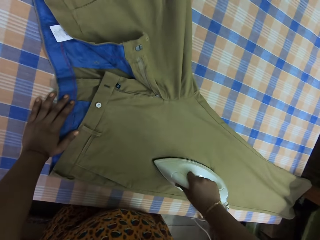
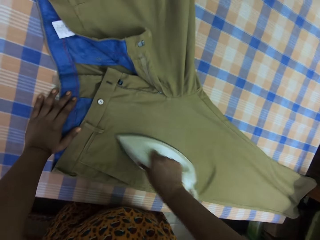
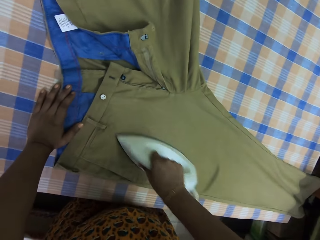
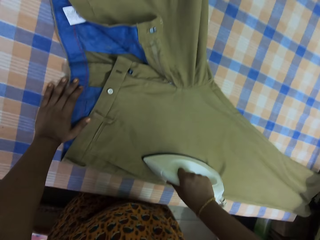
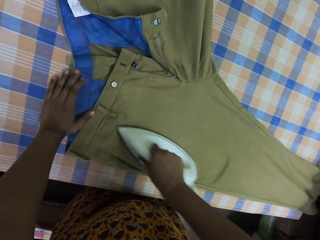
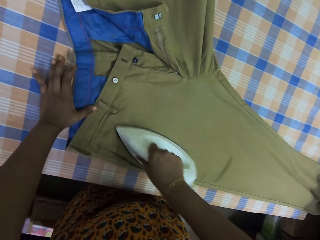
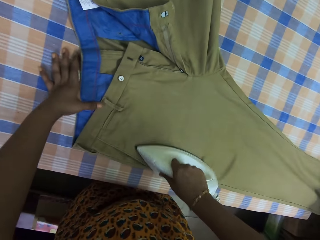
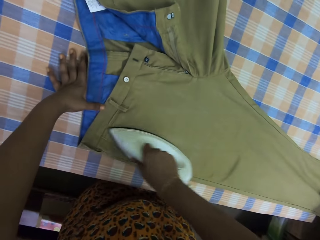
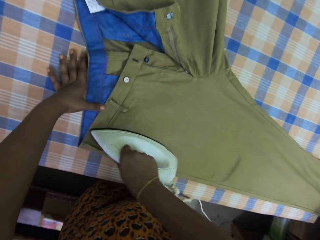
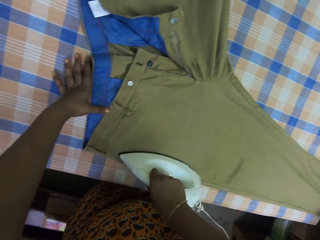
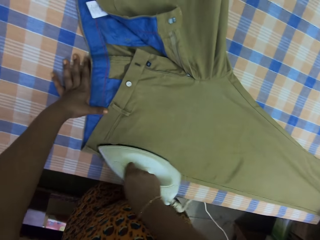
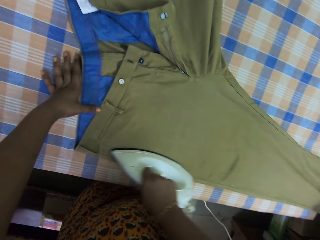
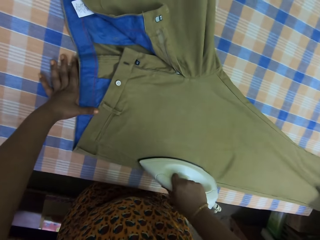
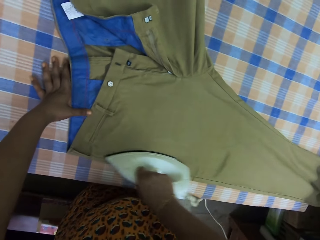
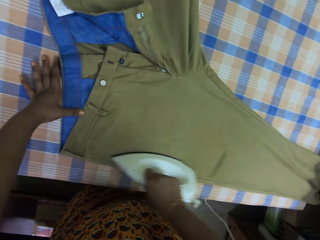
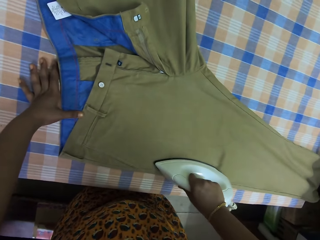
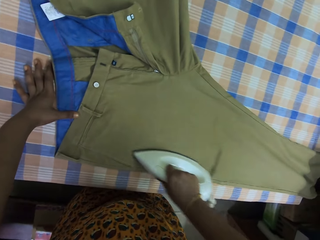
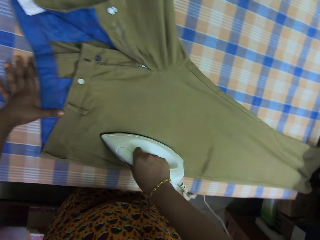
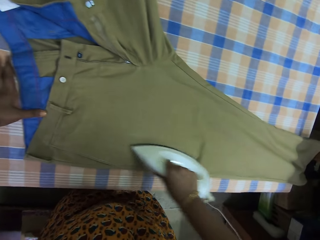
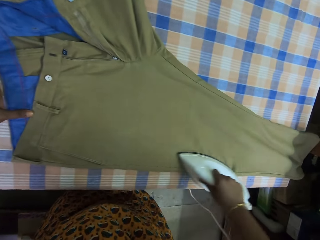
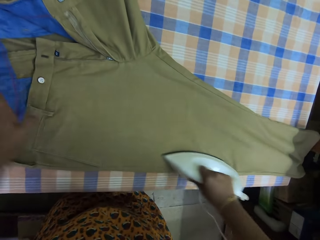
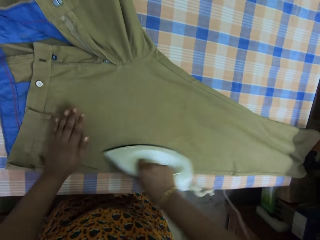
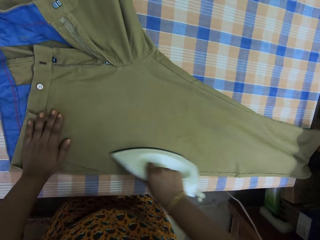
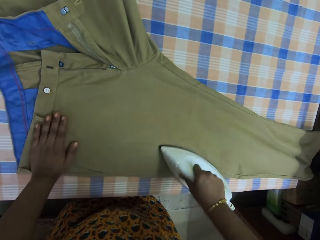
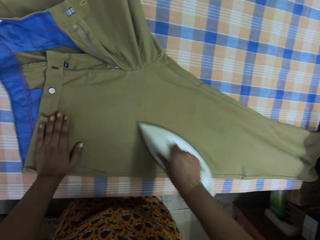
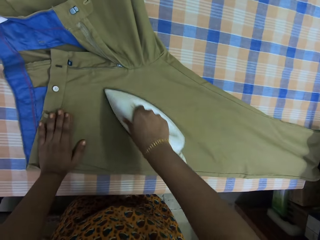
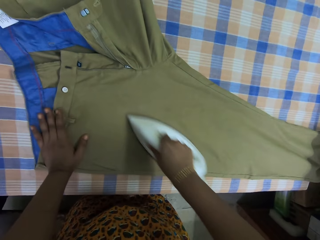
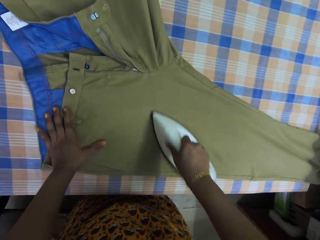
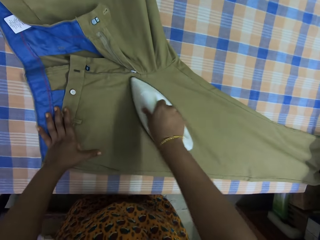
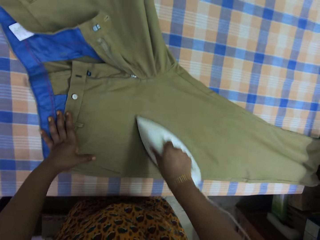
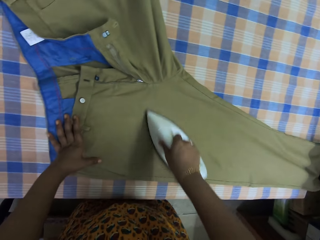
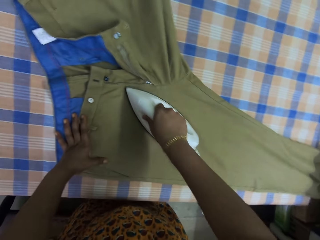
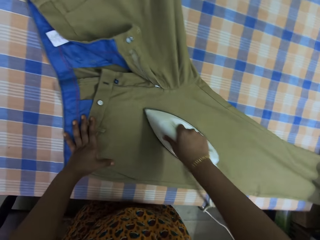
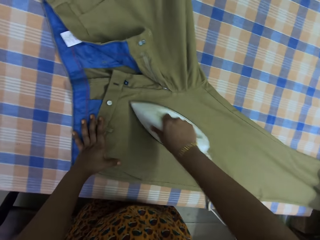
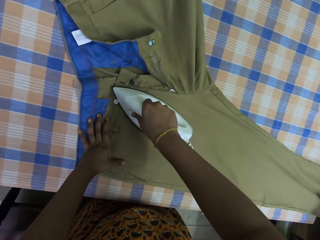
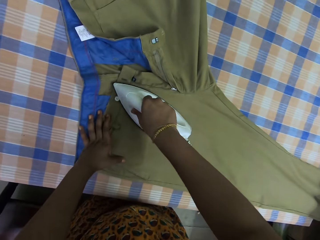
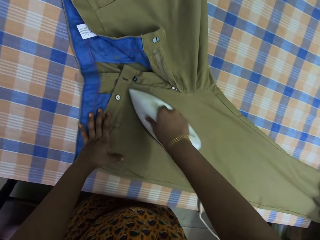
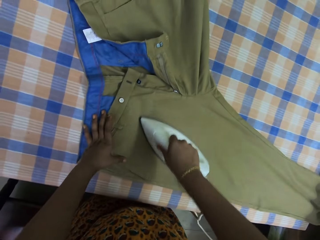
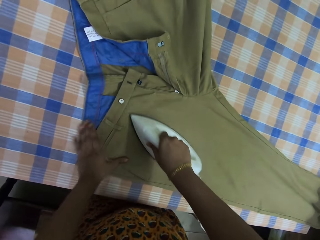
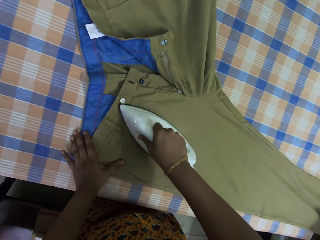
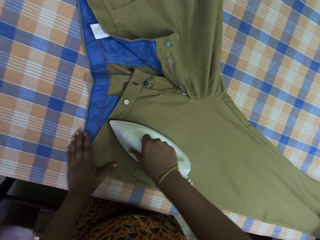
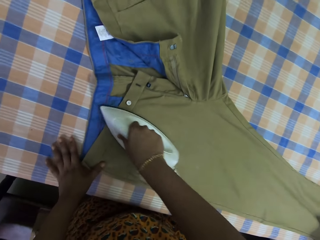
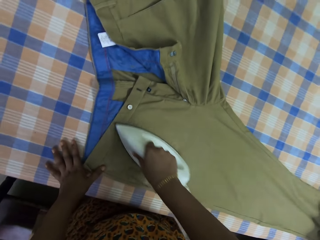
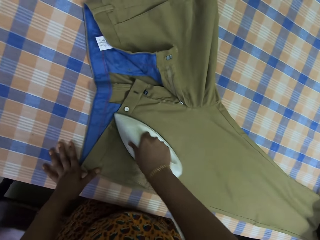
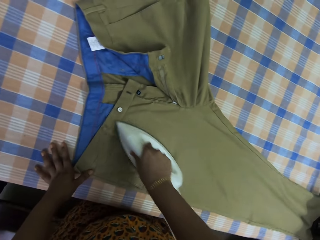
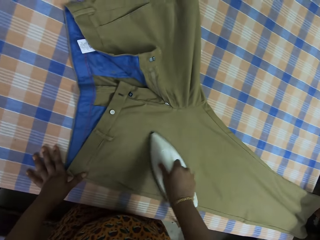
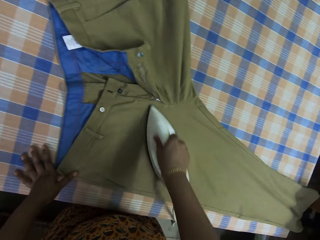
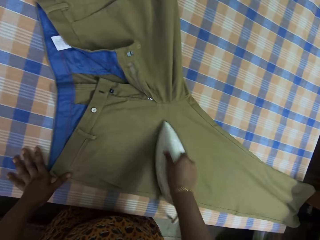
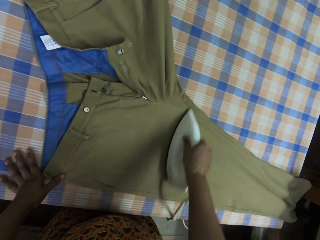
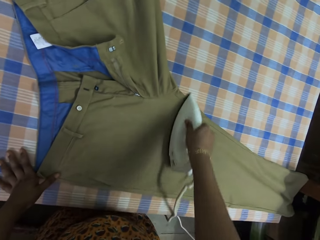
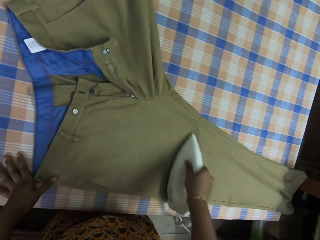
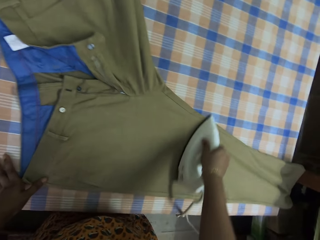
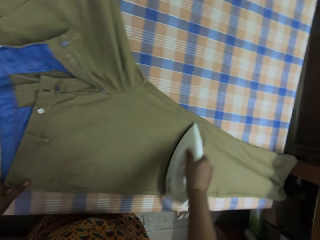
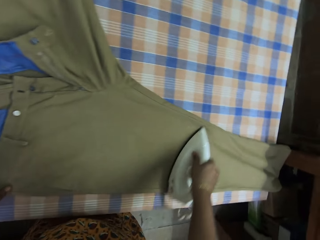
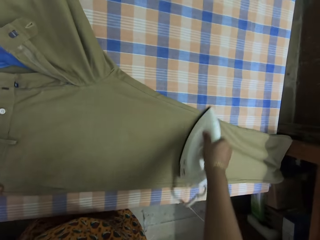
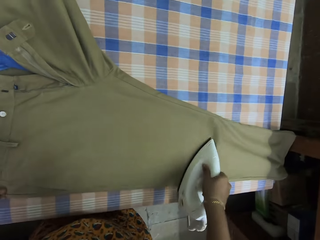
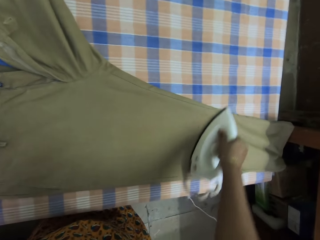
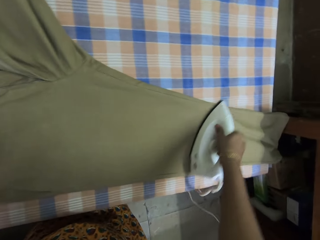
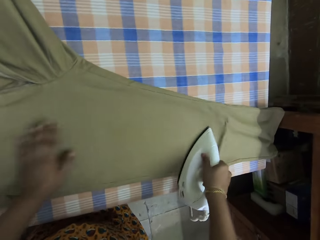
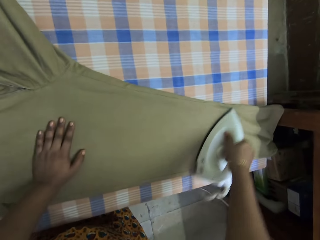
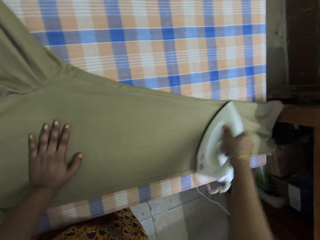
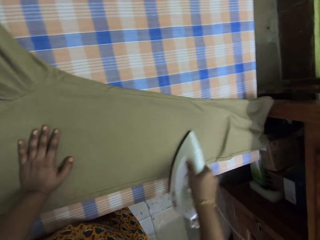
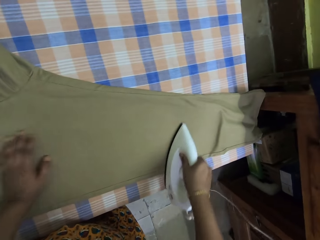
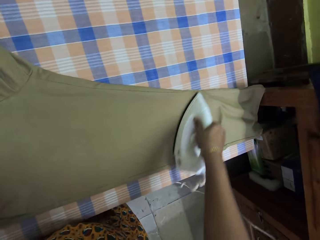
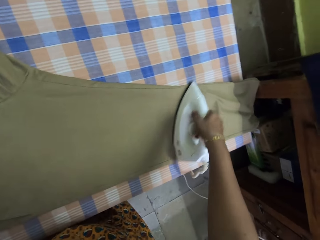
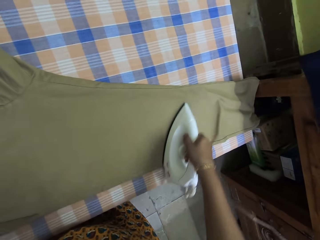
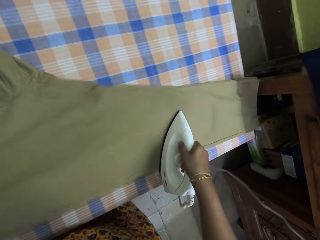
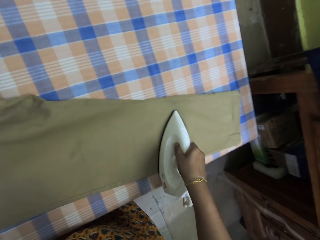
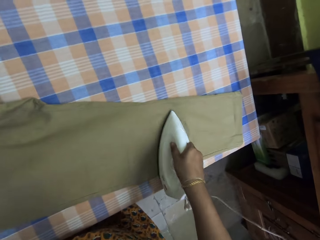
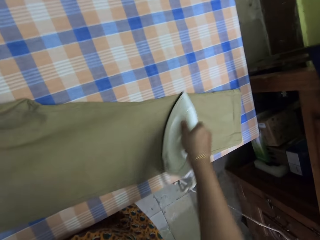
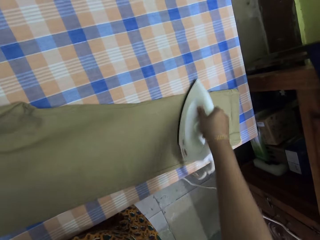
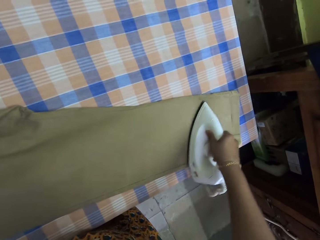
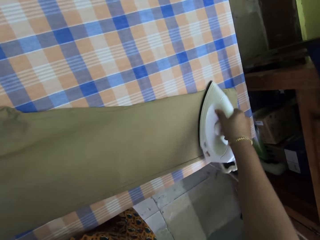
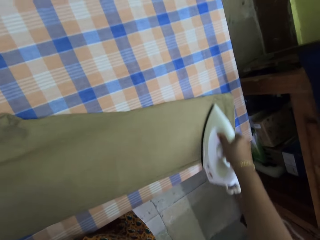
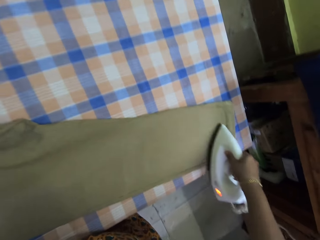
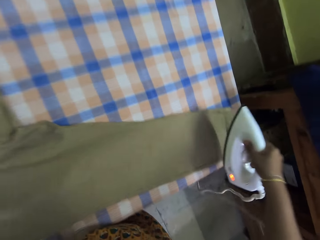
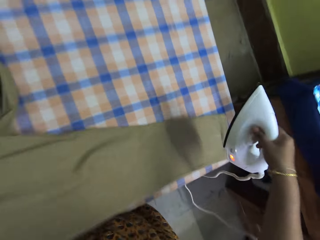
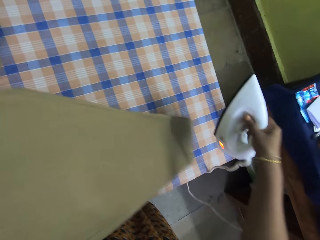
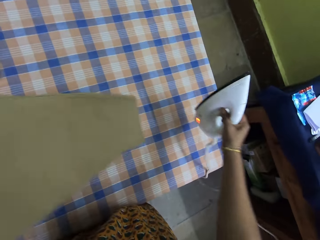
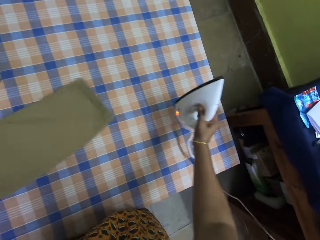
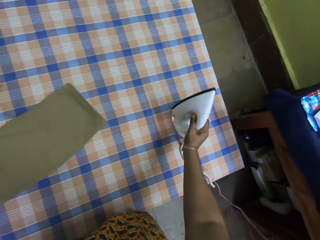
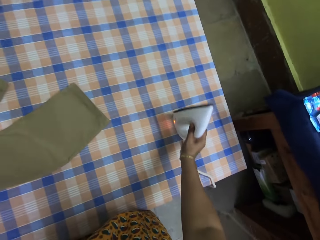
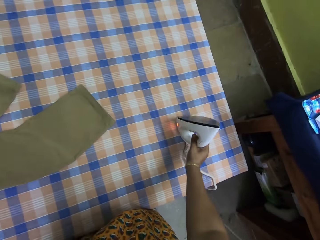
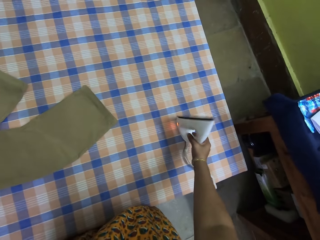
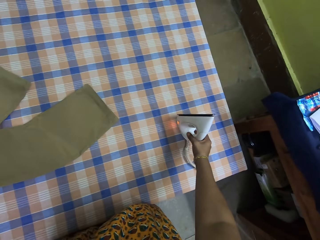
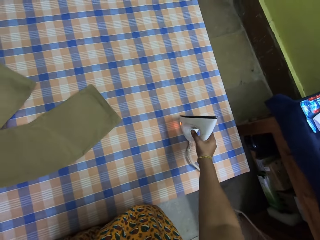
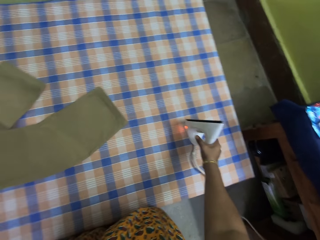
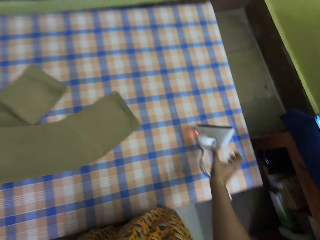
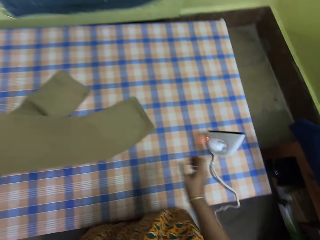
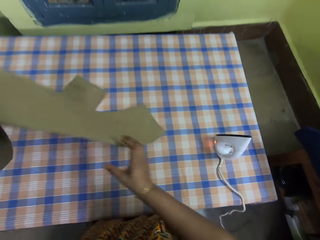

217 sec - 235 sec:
The camera wearer puts the left hand on the trousers. They iron the trousers with an iron box repeatedly. They put the left hand on the trousers. They hold the iron box and pull the trousers on the table. They iron the trousers with the iron box. They lift up the trousers from the table. They hold the iron box. They put the iron box on the table and put the trousers down. They turn the trousers.

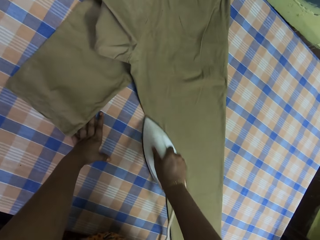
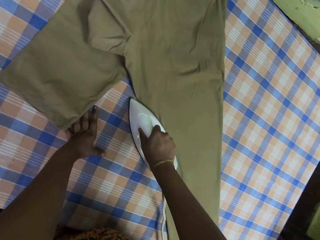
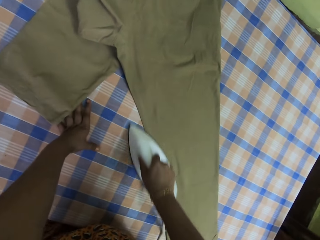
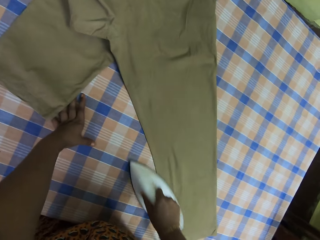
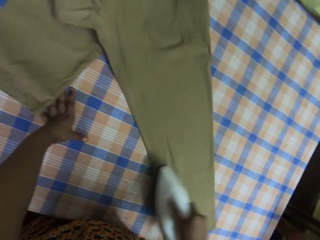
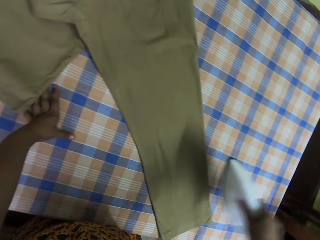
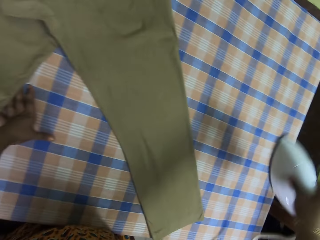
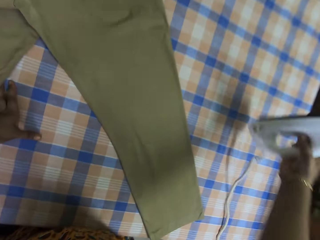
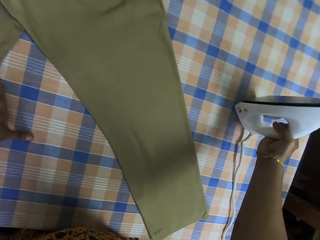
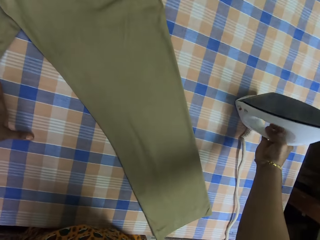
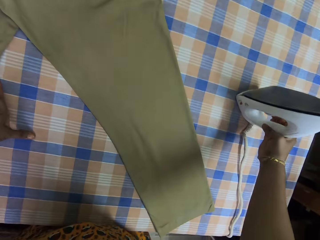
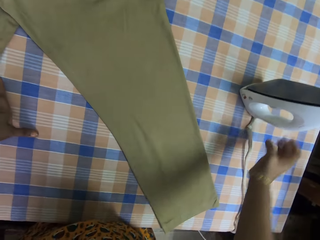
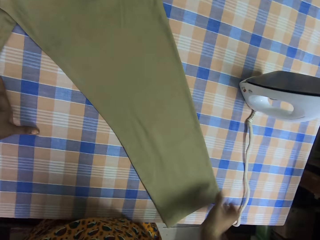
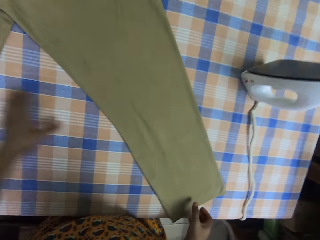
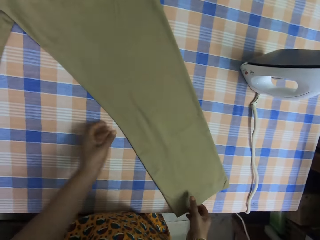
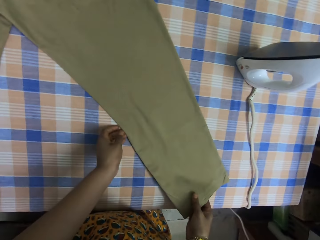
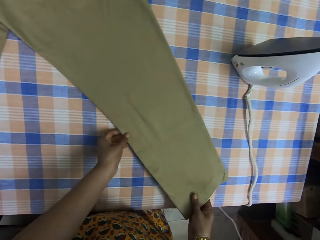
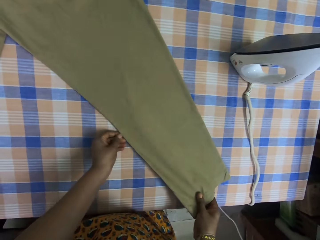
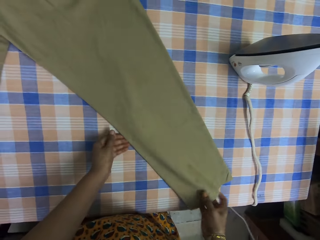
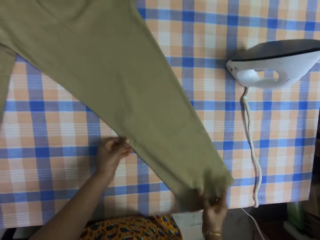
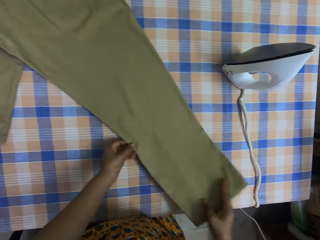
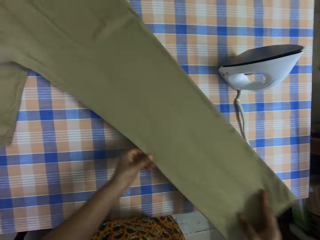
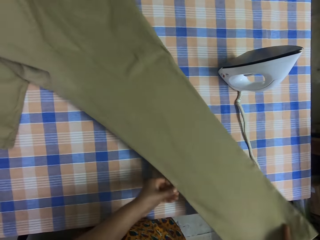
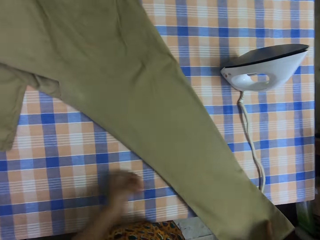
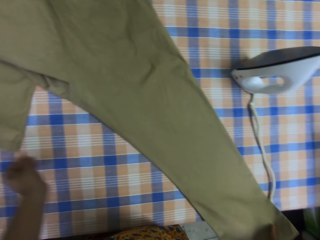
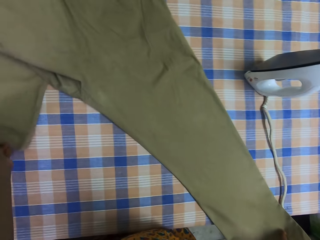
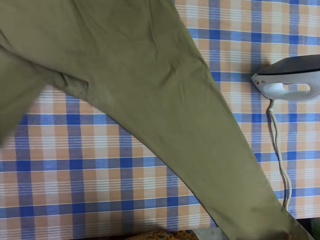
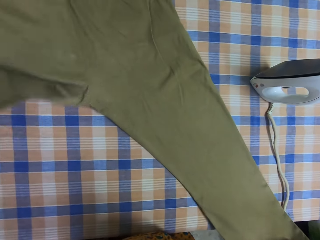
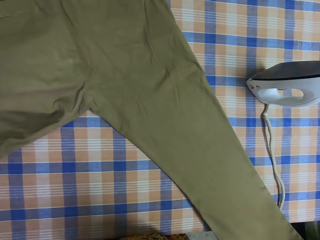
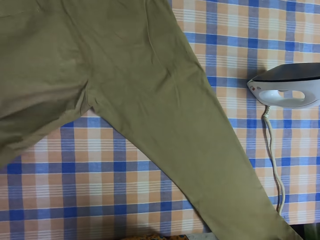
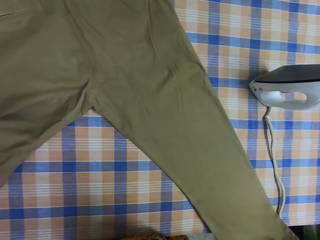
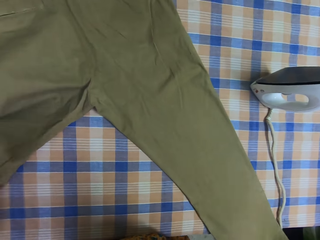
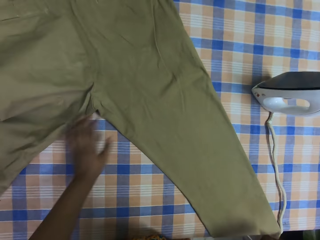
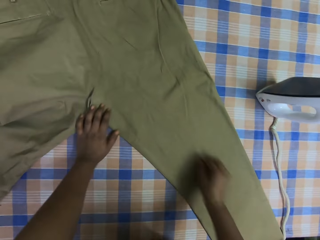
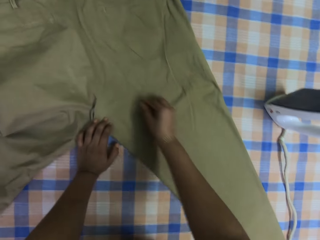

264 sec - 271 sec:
The camera wearer puts an iron box on the table. They pull the trousers on the table. They arrange the trousers on the table.
